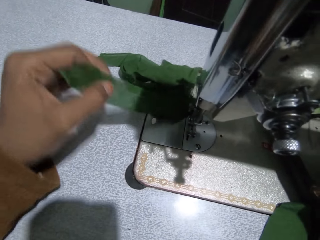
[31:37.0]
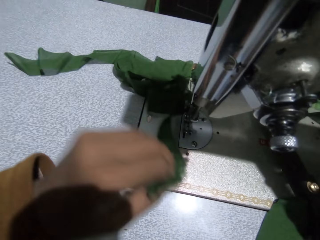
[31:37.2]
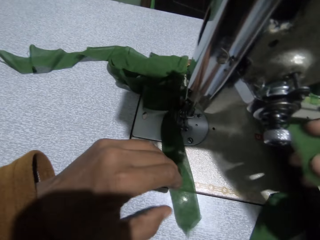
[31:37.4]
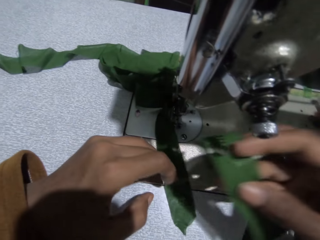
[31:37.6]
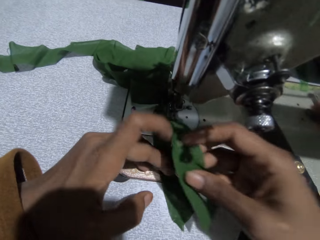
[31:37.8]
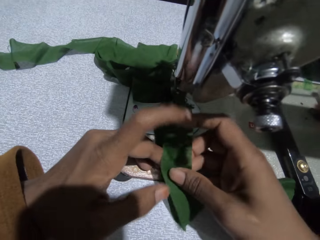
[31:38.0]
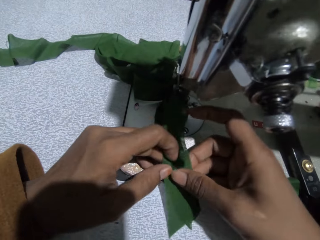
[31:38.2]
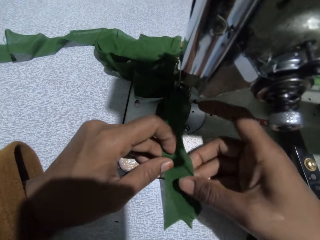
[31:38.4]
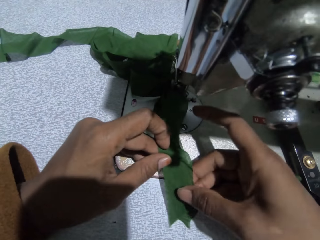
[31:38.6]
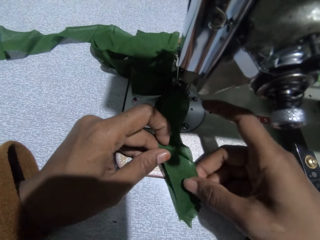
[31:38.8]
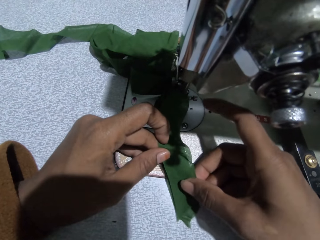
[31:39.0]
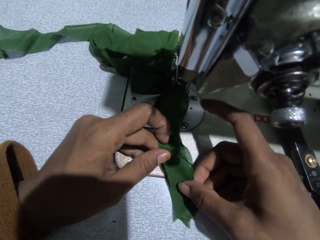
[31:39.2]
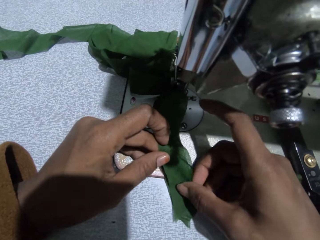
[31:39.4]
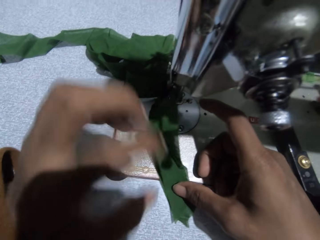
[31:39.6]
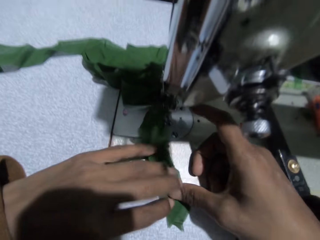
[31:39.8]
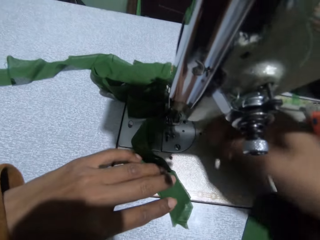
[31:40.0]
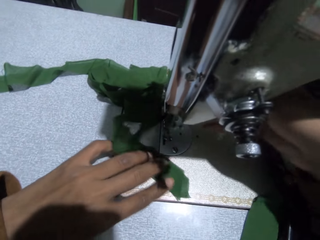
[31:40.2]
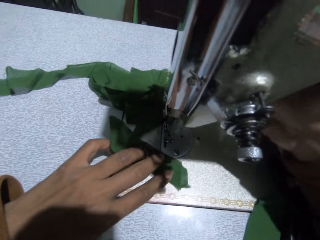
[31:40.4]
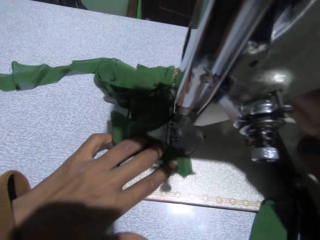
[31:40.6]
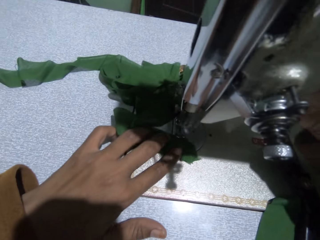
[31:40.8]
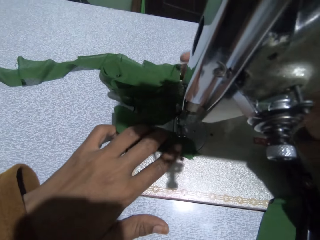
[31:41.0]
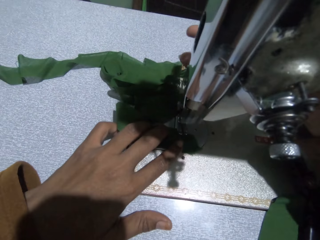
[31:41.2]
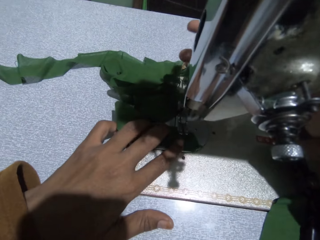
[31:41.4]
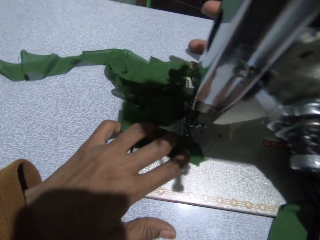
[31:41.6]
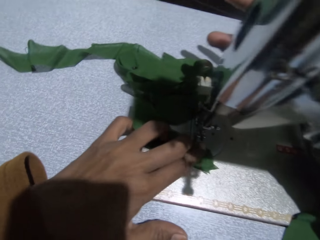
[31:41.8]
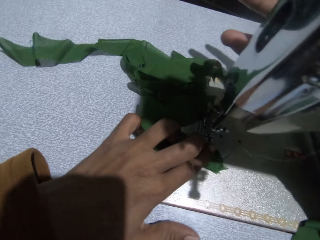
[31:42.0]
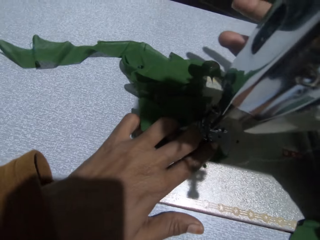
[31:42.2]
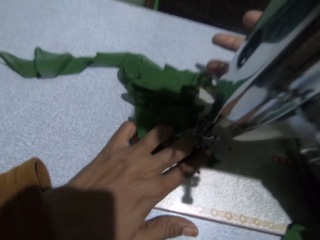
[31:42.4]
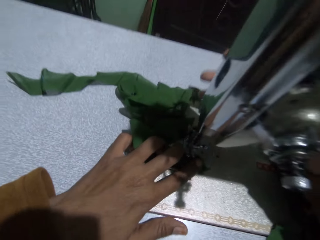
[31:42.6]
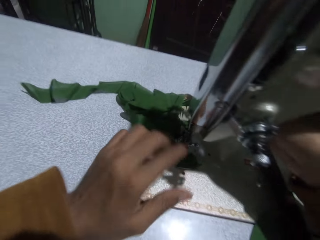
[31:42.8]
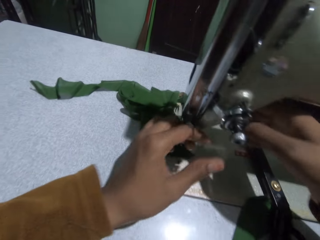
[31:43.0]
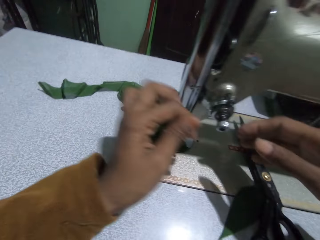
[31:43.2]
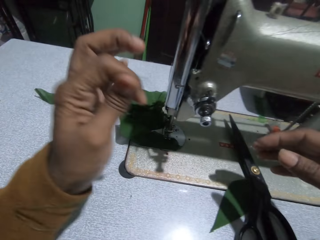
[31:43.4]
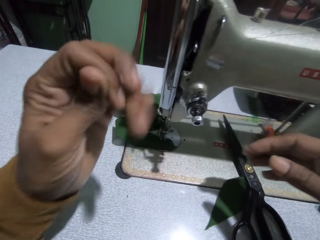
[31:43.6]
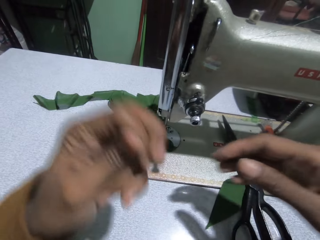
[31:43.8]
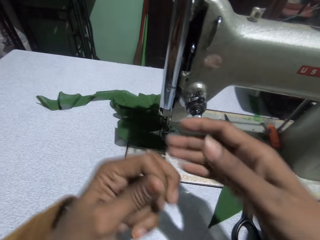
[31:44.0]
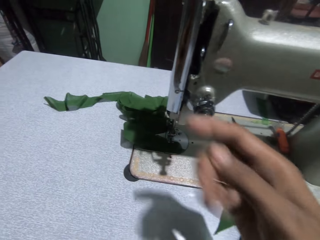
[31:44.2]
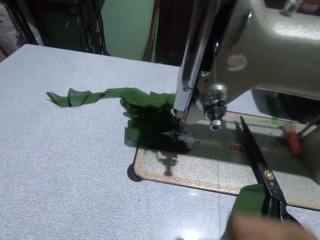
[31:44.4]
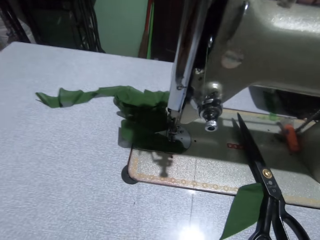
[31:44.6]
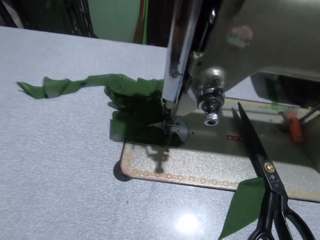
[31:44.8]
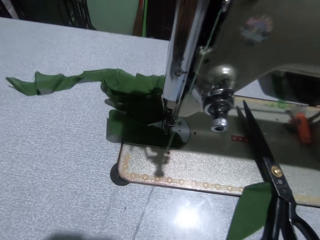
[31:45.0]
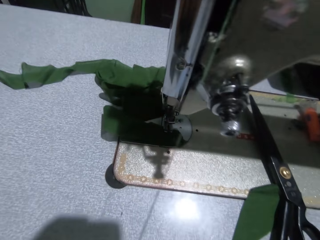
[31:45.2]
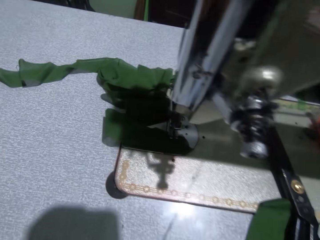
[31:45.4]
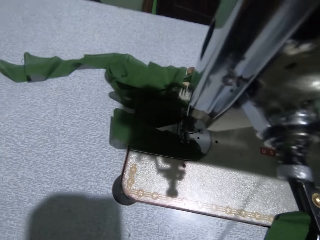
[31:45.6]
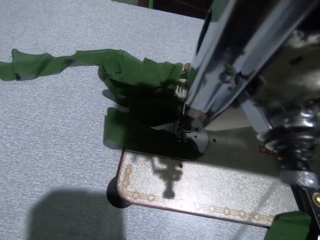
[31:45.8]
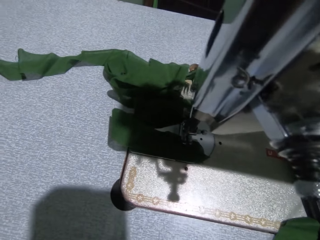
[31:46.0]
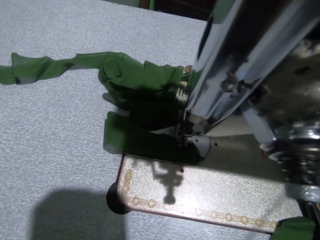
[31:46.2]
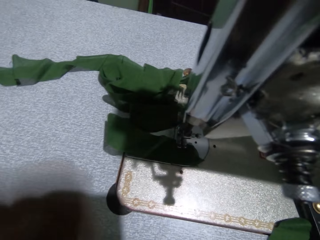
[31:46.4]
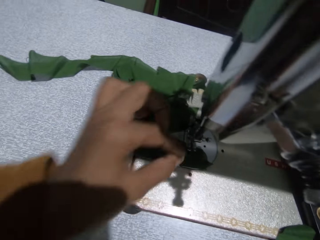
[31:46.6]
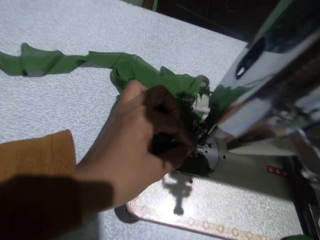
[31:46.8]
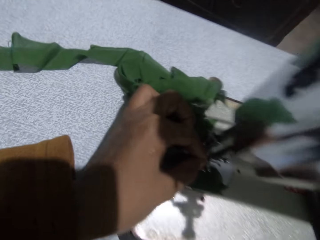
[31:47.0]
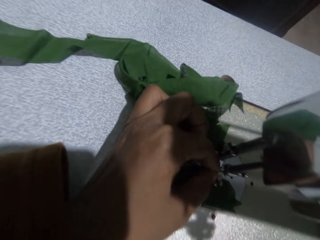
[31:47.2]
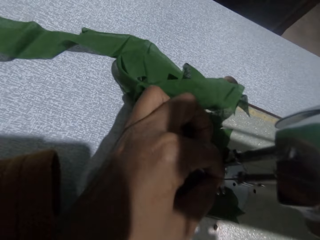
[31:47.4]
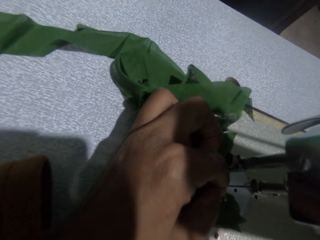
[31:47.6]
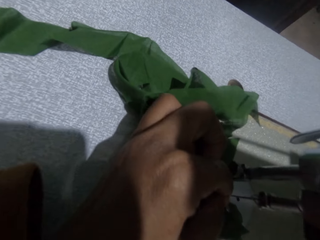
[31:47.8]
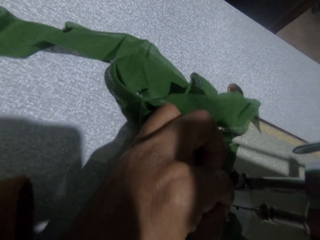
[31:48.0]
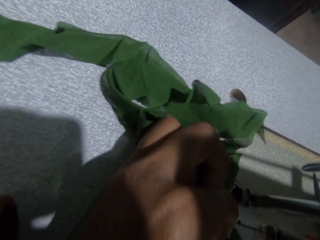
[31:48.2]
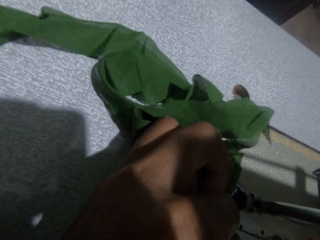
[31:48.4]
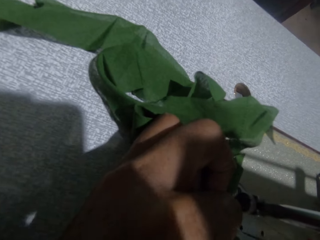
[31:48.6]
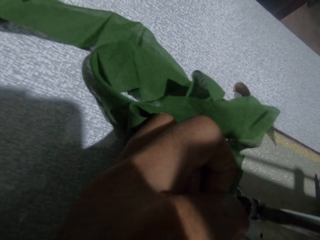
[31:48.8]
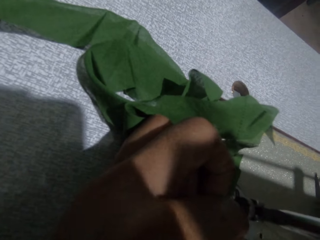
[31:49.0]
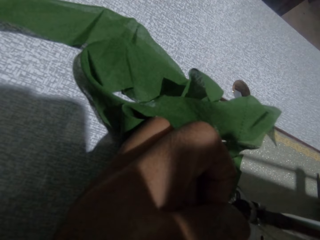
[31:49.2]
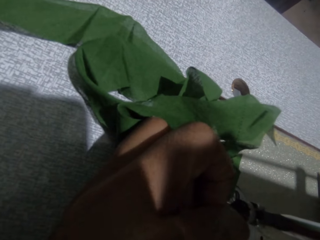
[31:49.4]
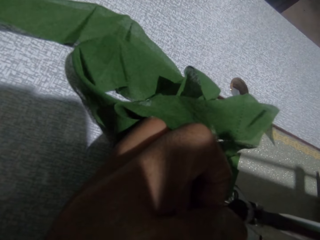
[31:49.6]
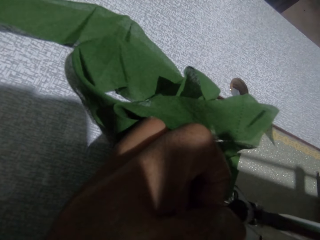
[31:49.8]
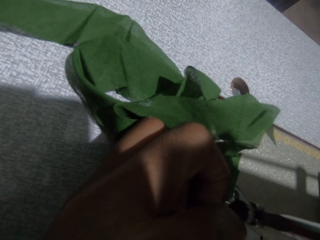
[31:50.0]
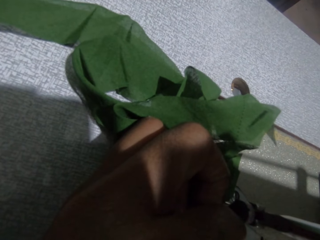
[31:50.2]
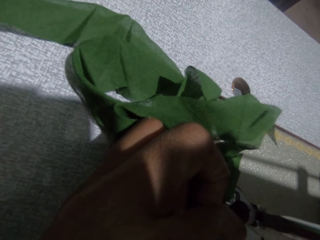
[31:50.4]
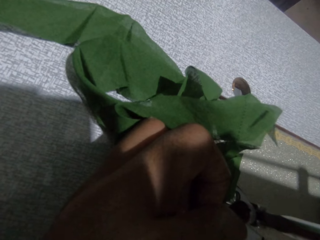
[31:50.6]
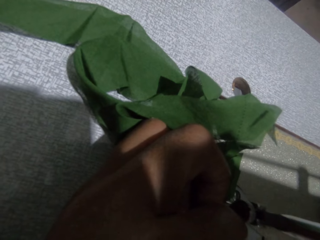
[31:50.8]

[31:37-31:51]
The camera wearer puts the piece in her right hand on the piece on the sewing machine. She adjusts the presser bar handle on the sewing machine with her right hand. She sews the cloth with the sewing machine. She pulls the thread in the needle with her right hand. She removes the thread from the sewing machine. She fixes the thread into the needle with her left hand.

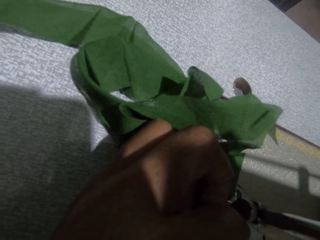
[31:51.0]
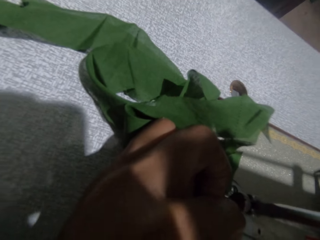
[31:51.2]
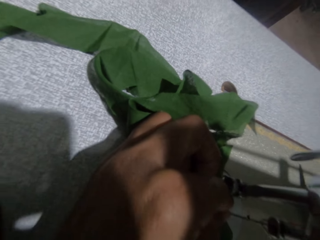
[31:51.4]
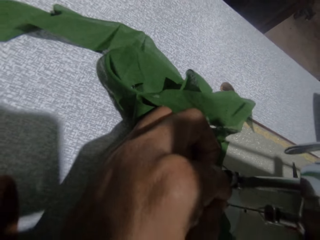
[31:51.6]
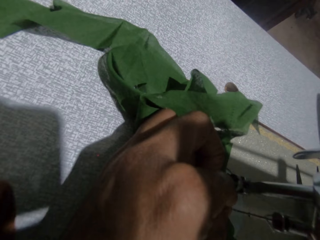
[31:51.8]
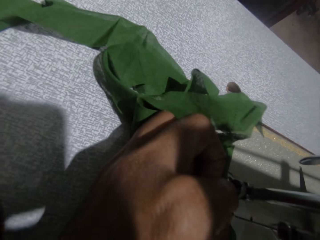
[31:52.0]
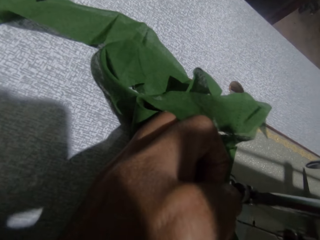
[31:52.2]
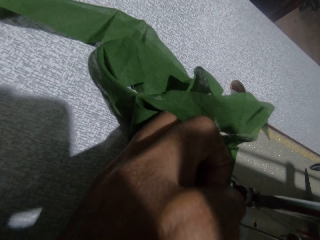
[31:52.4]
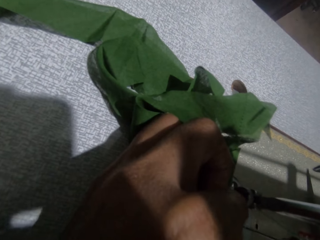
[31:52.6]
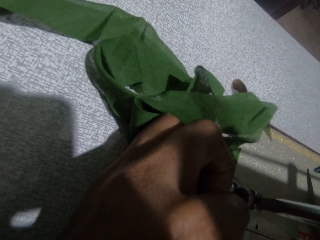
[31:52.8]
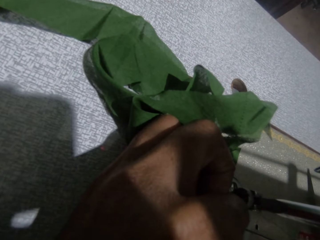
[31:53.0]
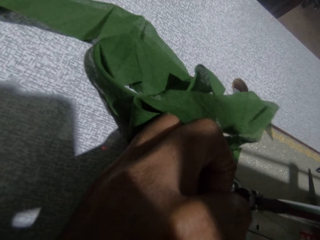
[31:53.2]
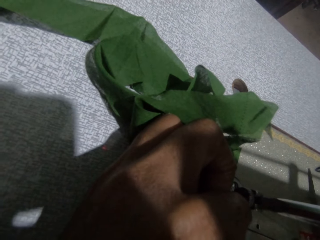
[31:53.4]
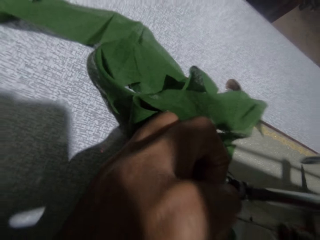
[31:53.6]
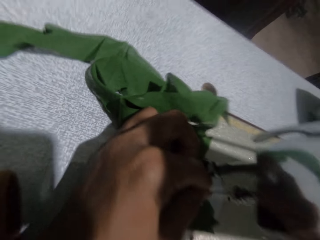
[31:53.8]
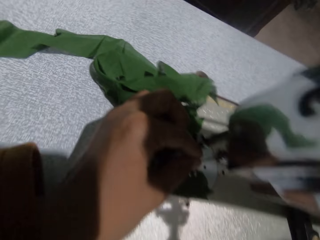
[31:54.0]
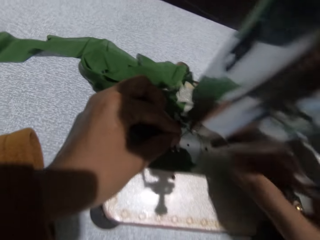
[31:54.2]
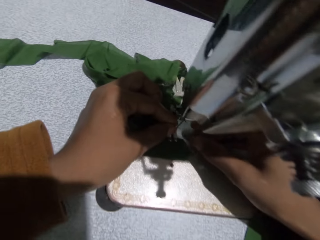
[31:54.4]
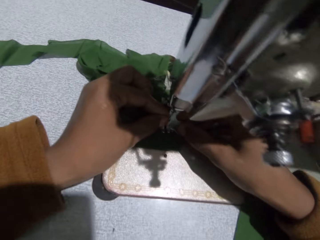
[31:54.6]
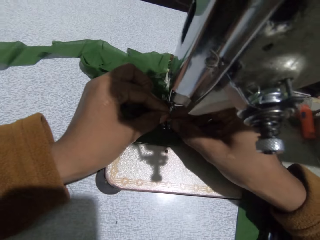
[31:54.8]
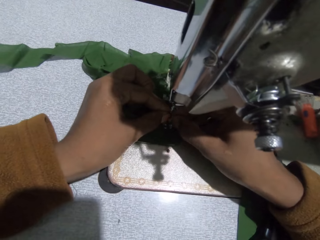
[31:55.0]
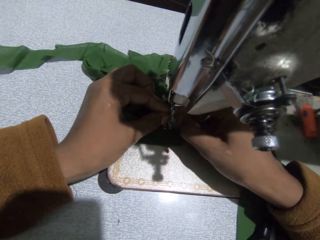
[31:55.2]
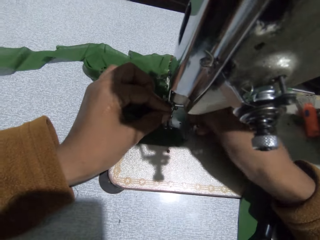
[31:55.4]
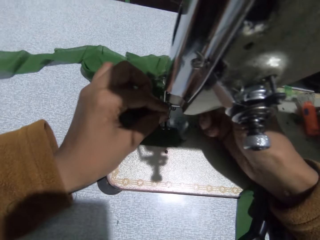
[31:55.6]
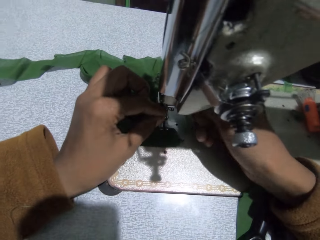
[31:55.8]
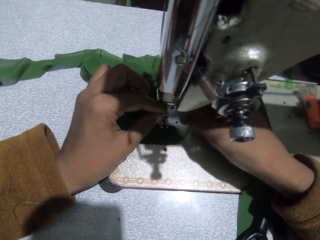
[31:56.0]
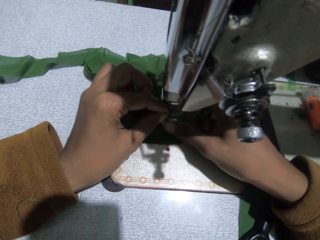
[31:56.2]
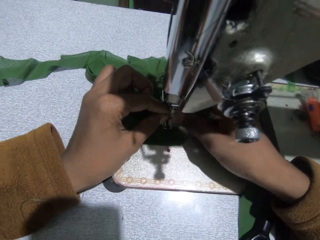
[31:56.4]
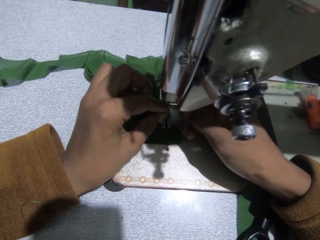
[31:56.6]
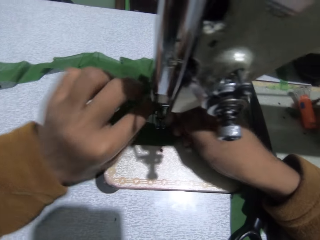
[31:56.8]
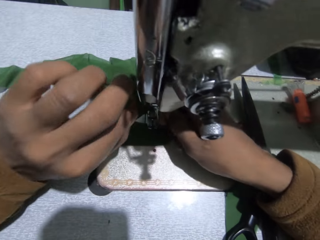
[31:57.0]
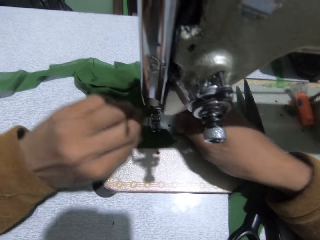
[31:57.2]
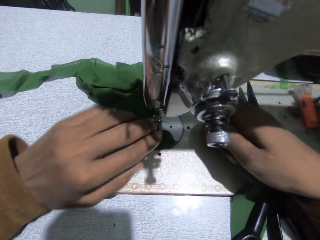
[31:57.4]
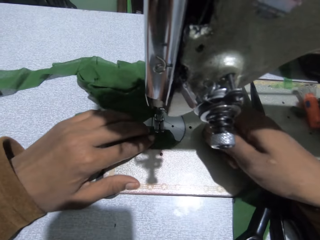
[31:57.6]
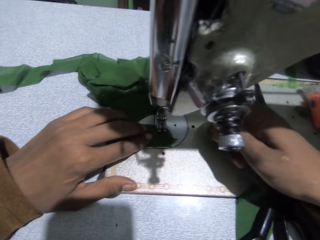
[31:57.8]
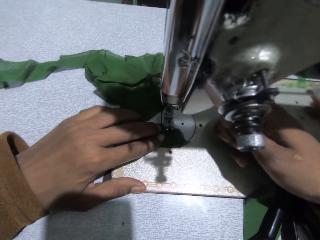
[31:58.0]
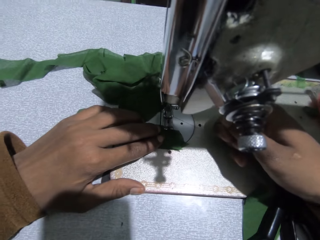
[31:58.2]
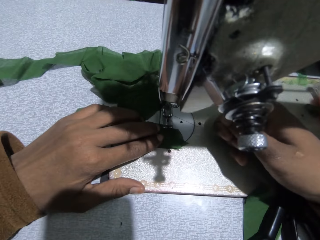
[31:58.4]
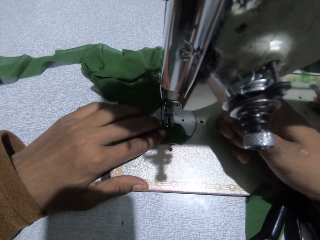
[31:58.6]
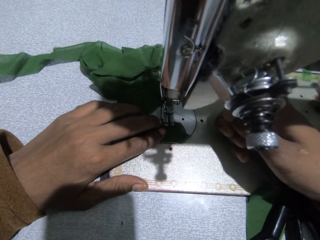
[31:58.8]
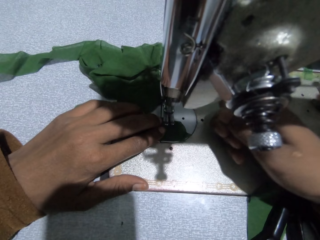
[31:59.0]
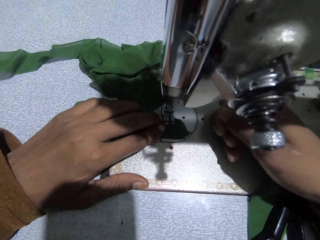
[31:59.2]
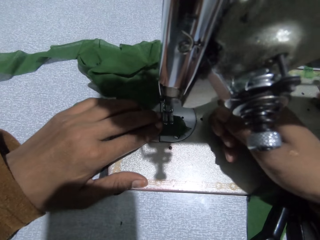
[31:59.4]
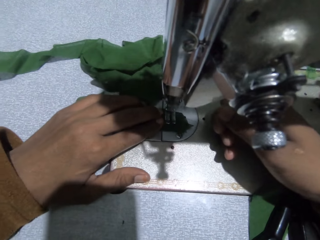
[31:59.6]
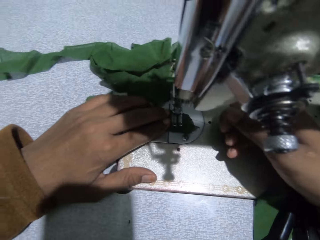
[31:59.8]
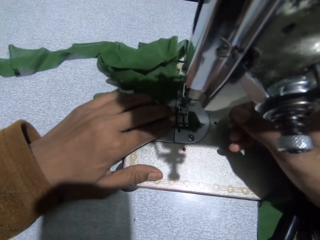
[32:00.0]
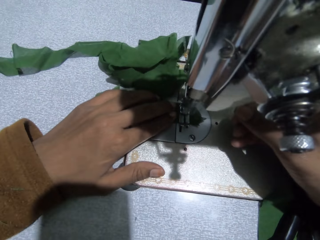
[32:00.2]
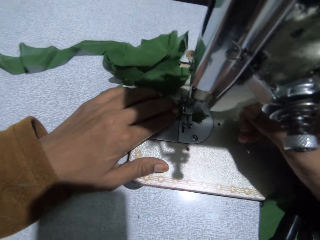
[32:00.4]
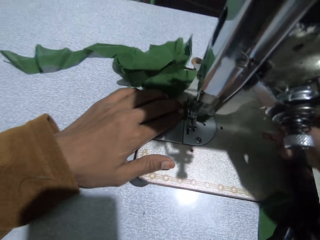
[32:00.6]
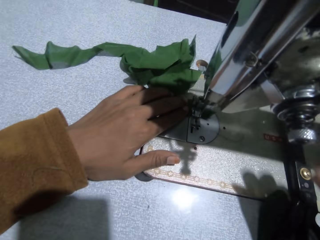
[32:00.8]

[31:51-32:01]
The camera wearer holds the thread at the other side of the needle. She puts the thread in the sewing machine. She sews the piece of cloth with the sewing machine.
